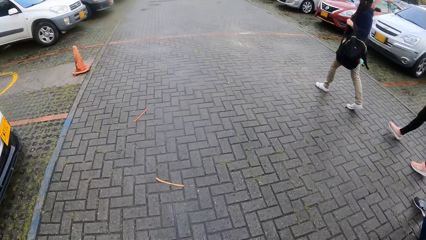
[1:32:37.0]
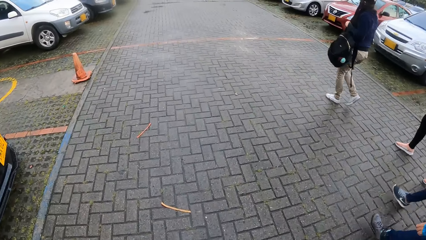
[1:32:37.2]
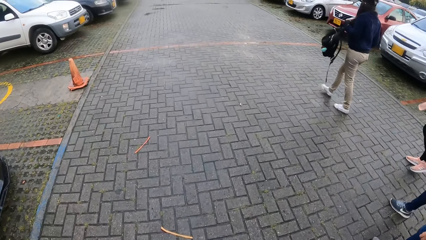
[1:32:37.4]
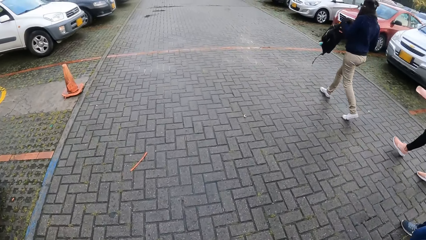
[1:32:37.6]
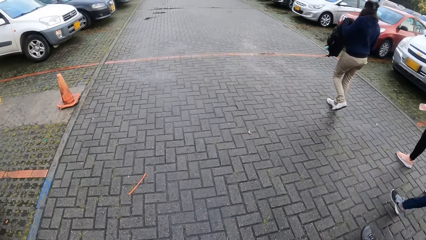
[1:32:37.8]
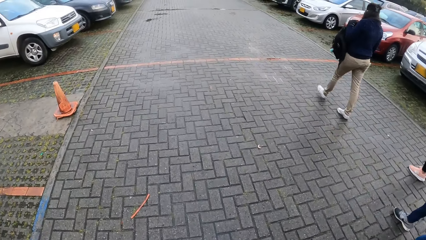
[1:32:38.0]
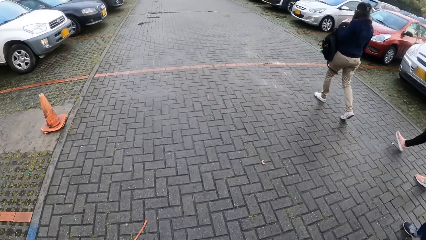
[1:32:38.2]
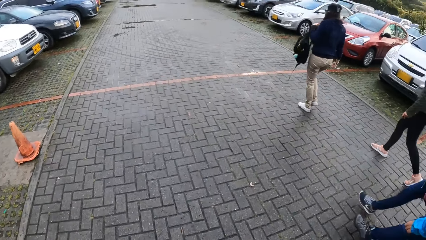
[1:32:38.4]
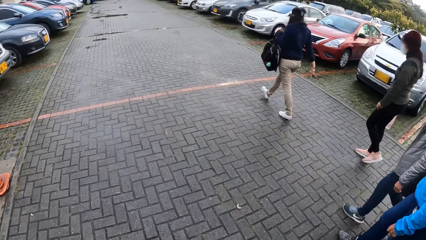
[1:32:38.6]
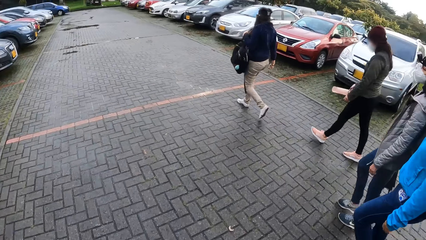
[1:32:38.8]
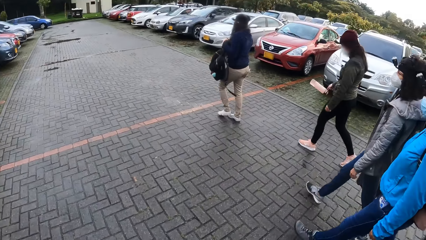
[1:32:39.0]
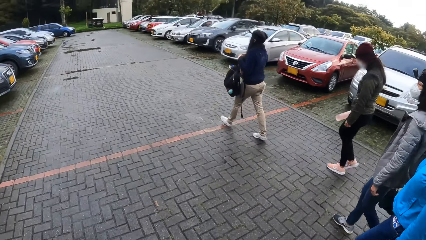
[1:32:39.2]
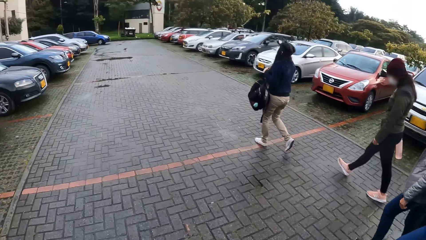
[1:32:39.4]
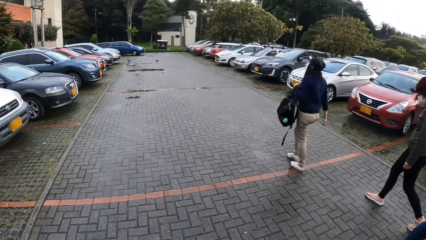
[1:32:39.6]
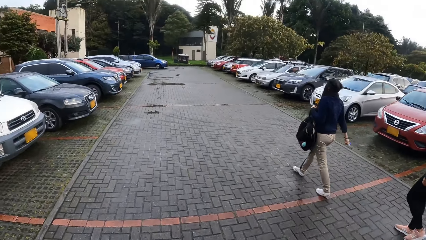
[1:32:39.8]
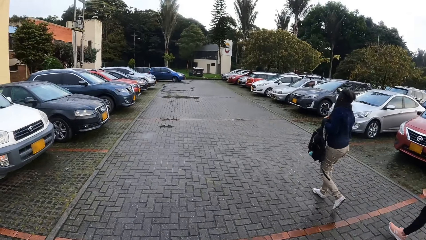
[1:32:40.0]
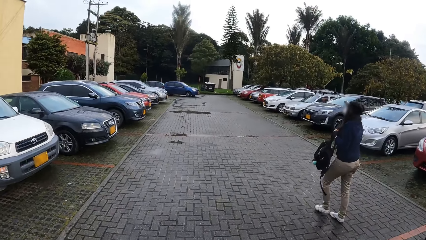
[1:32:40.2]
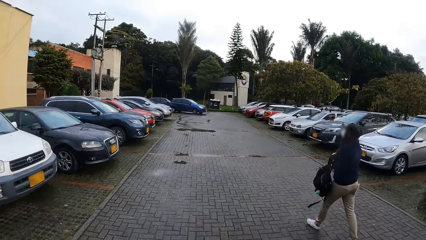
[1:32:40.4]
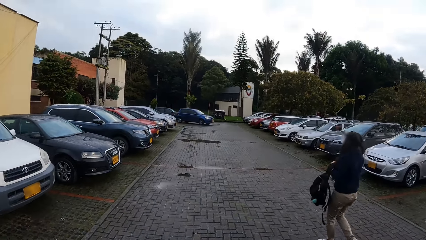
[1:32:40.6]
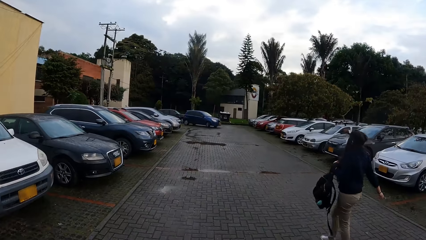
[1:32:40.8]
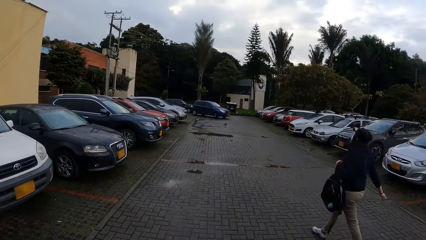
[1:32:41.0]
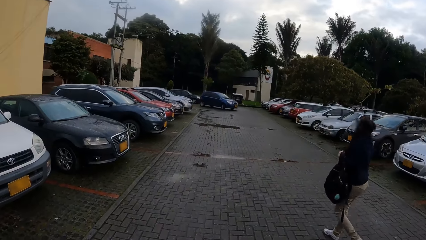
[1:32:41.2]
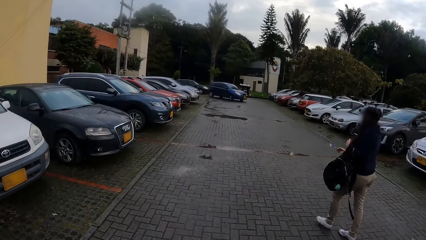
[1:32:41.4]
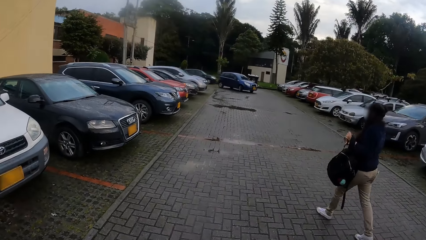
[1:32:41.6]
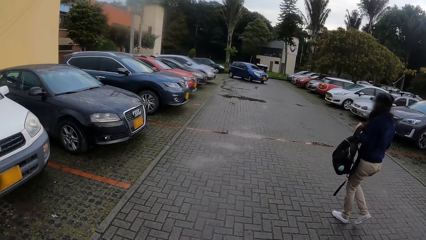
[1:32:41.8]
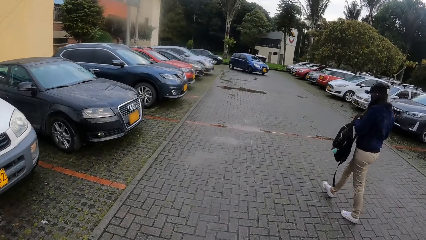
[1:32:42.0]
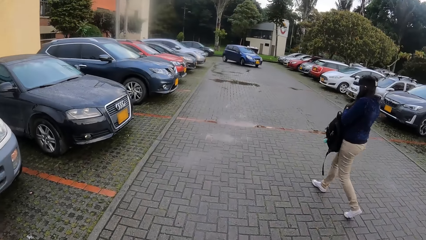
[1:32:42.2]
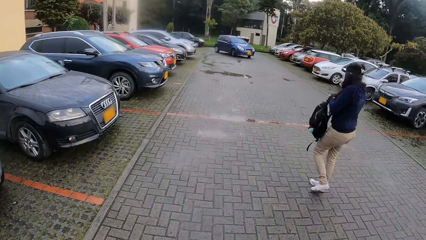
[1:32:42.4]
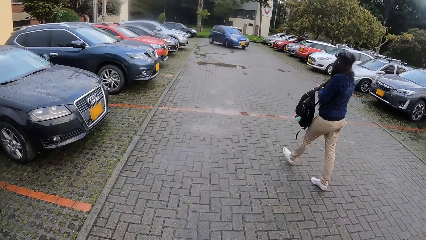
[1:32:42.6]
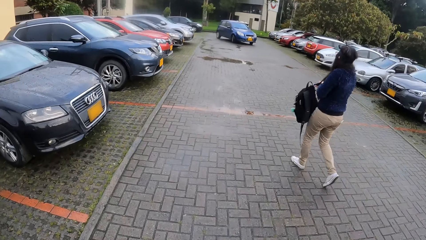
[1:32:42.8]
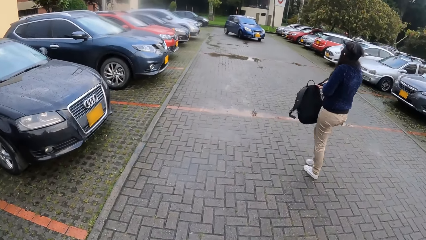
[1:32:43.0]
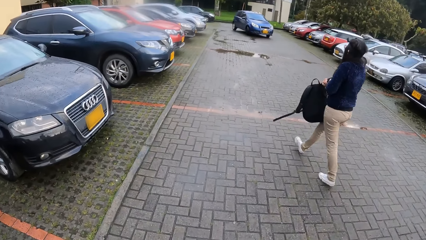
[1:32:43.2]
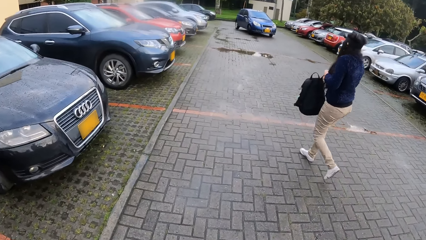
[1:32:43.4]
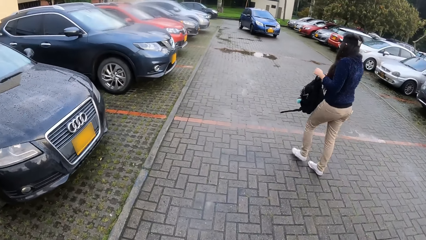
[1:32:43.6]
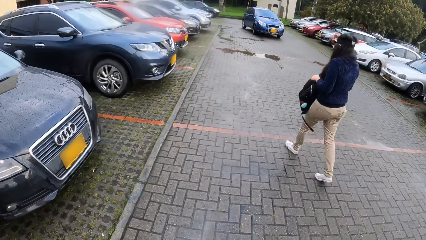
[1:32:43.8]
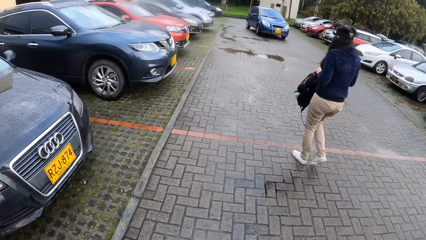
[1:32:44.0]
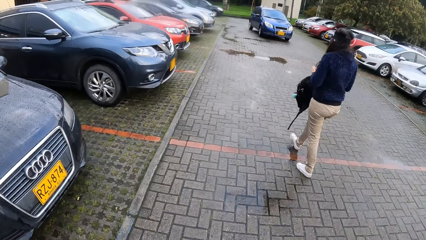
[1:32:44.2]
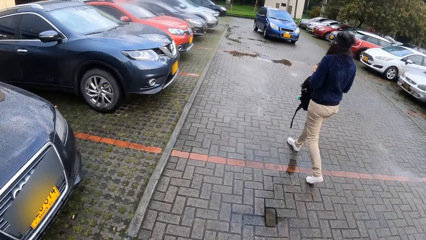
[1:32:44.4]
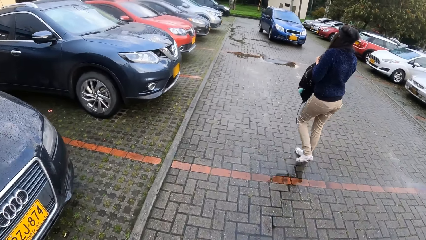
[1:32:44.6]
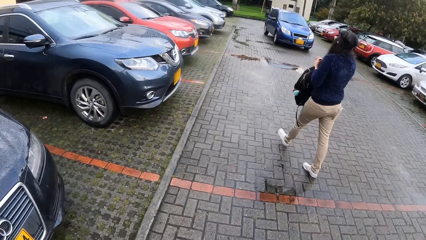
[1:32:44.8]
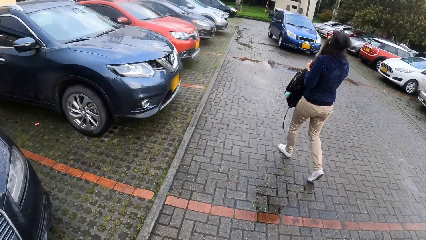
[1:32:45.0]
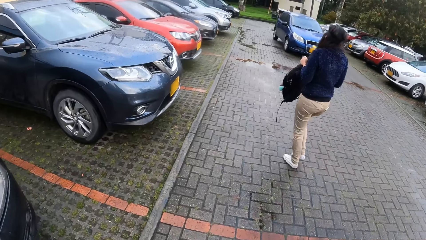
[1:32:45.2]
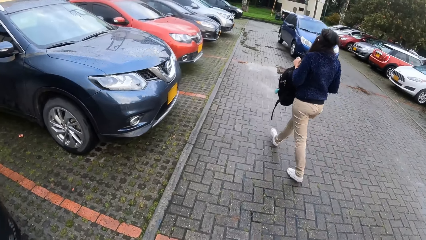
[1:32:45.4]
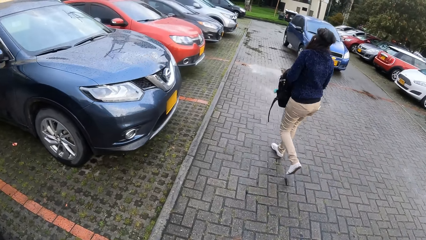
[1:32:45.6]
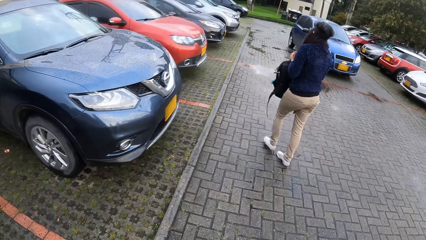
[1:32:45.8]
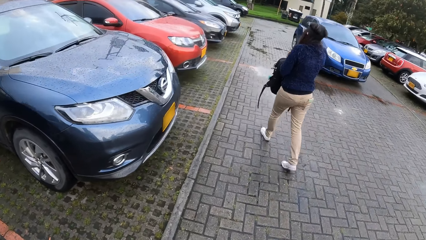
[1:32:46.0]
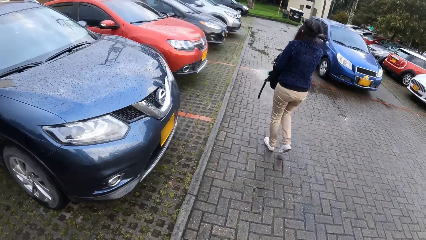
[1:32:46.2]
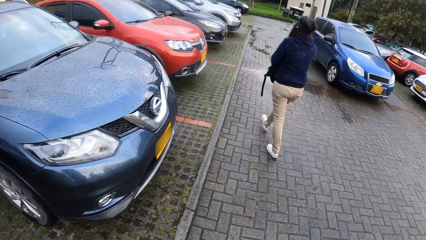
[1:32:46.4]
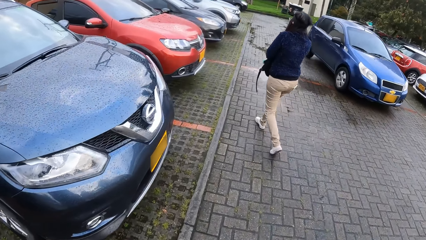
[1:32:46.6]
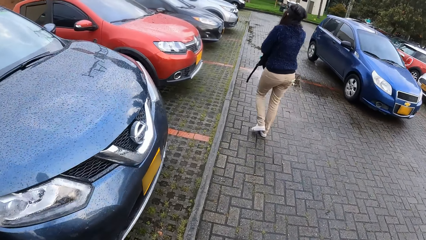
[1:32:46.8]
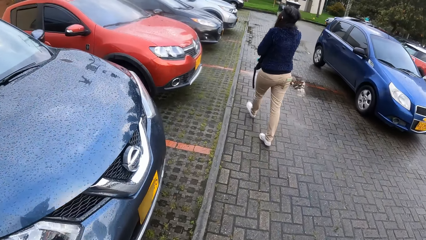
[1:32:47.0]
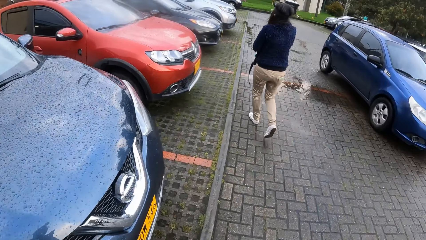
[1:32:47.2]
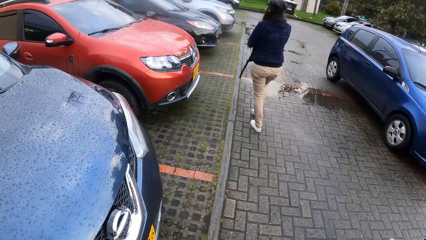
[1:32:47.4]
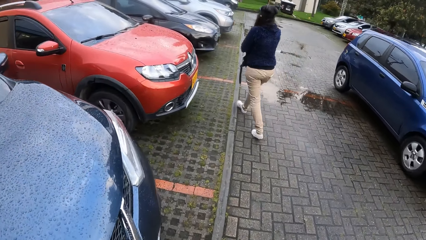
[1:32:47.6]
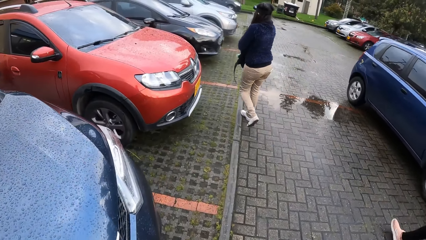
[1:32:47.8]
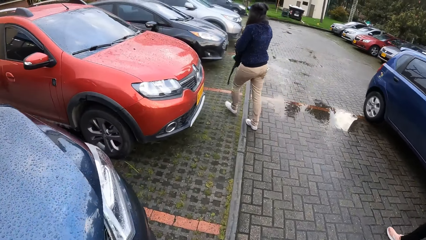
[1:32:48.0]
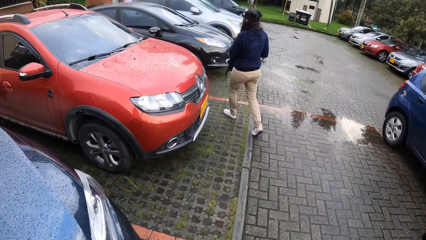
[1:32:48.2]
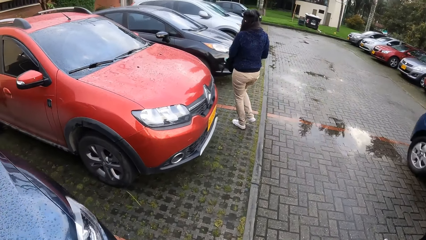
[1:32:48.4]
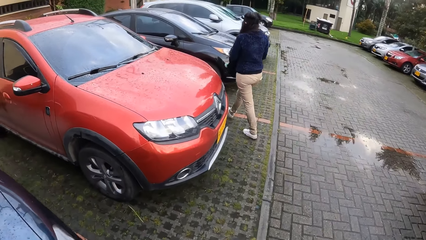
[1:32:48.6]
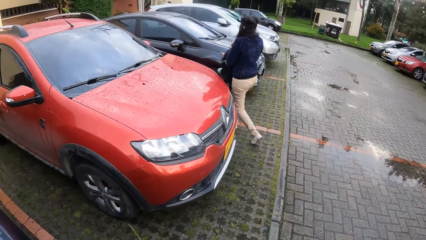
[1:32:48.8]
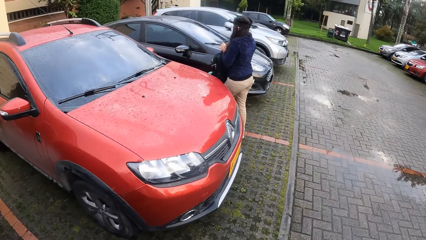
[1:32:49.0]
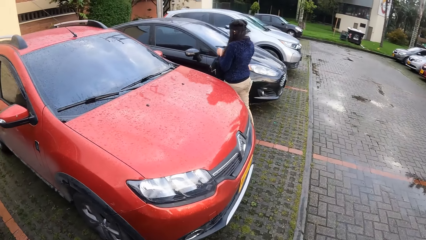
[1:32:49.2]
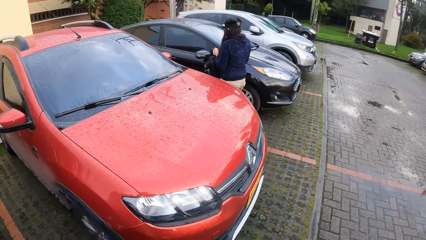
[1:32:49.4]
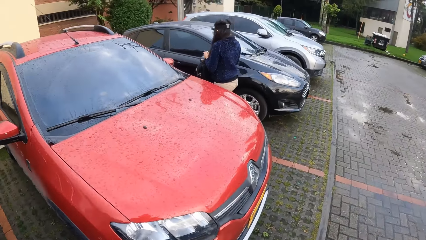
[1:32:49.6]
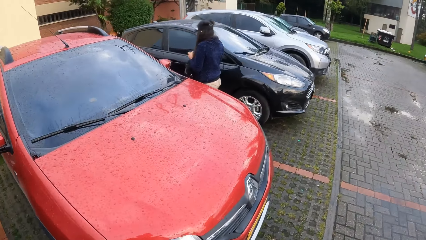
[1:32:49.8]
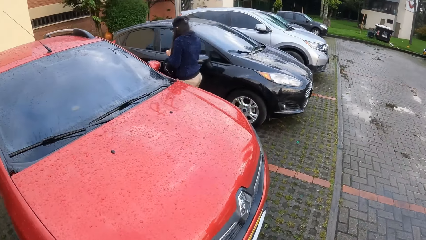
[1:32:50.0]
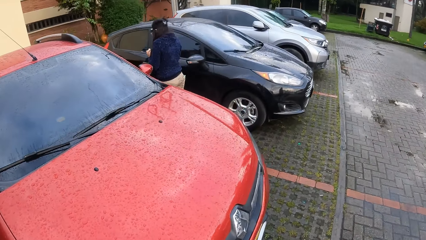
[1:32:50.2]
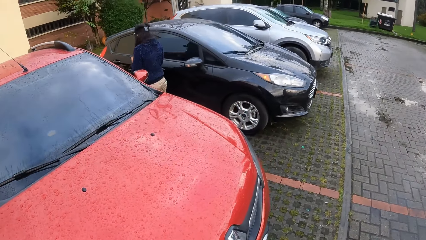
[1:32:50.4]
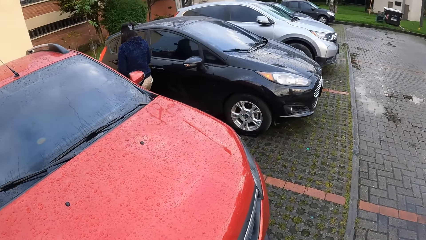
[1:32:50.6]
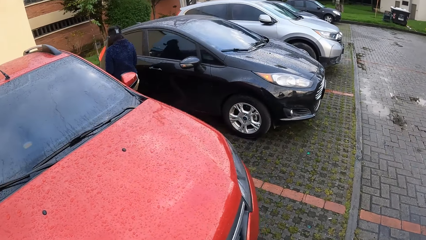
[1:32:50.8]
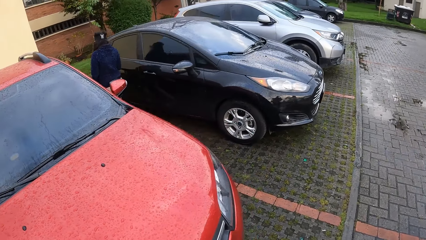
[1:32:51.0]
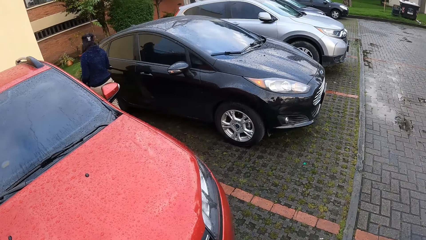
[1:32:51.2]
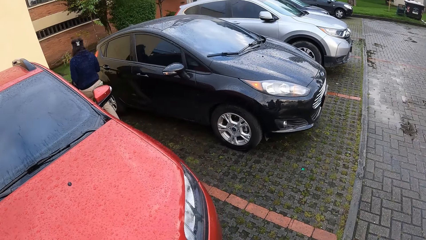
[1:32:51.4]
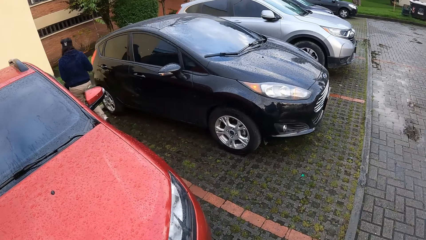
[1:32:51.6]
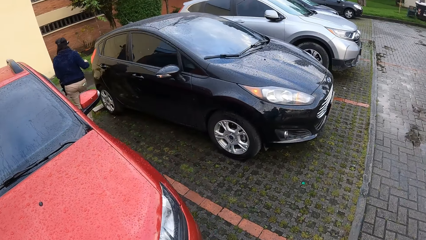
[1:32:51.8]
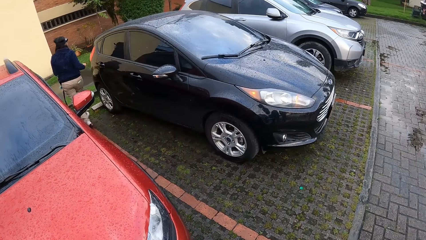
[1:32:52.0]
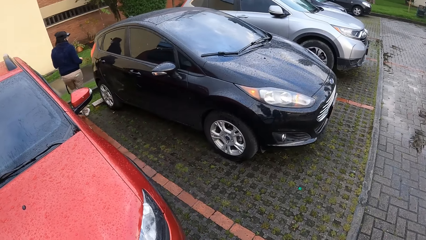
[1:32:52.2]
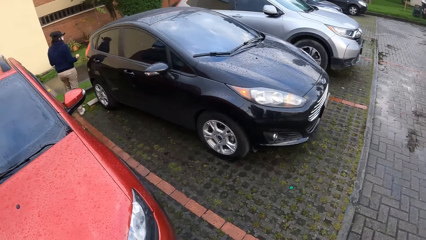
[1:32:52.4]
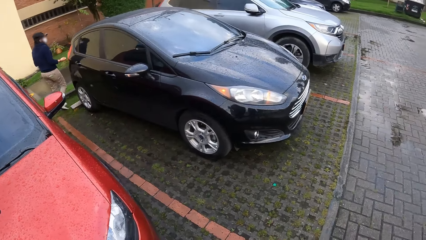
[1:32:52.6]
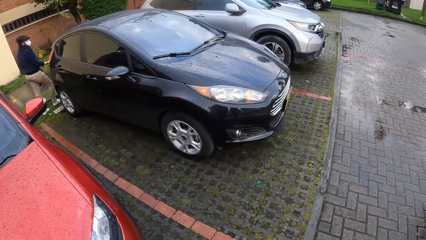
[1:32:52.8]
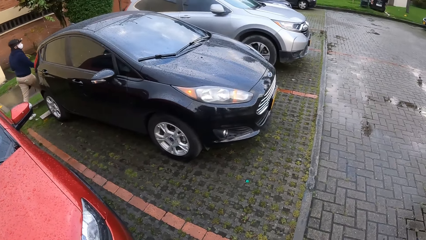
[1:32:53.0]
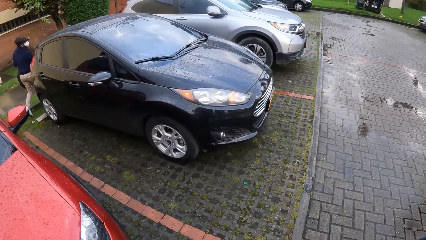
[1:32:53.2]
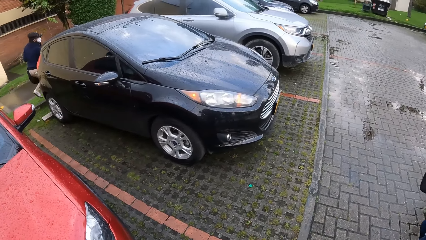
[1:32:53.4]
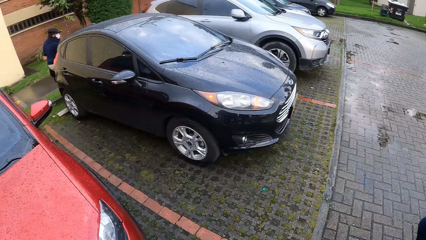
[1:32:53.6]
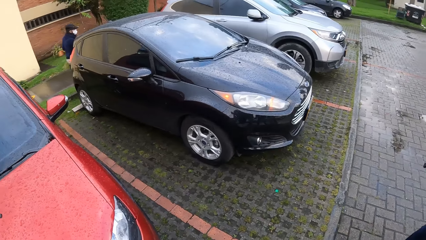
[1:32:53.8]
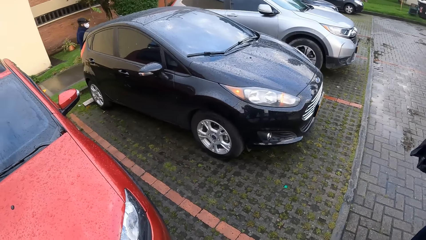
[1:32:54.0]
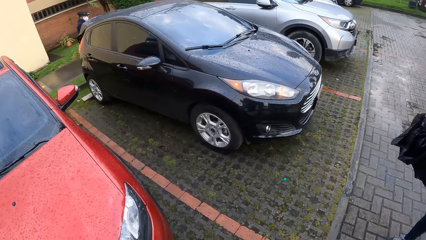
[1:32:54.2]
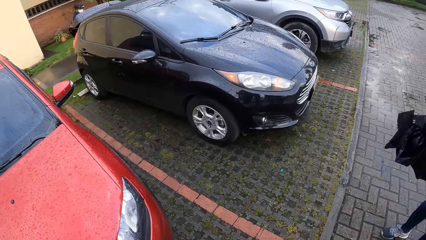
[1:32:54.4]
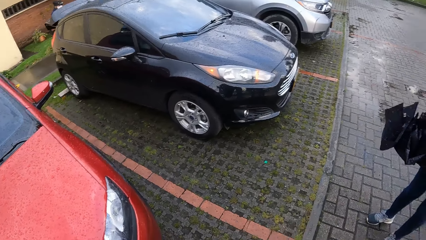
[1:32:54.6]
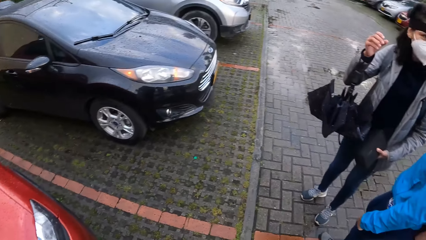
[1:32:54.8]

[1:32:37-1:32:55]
The camera wearer walks towards the car. They stop. A woman opens the boot of the car with her right hand.
